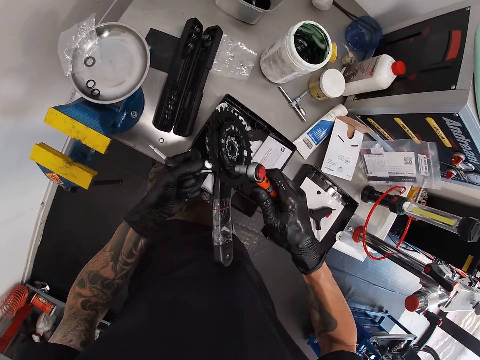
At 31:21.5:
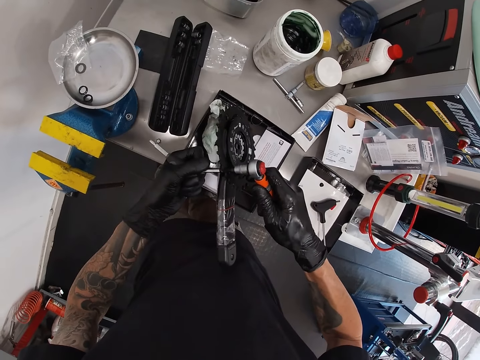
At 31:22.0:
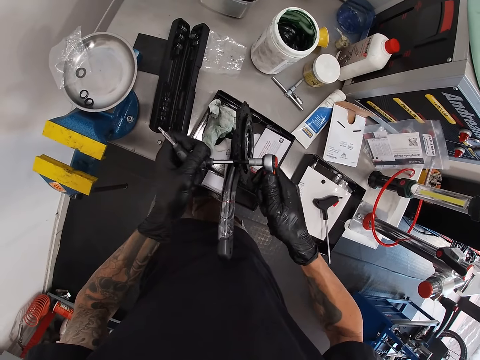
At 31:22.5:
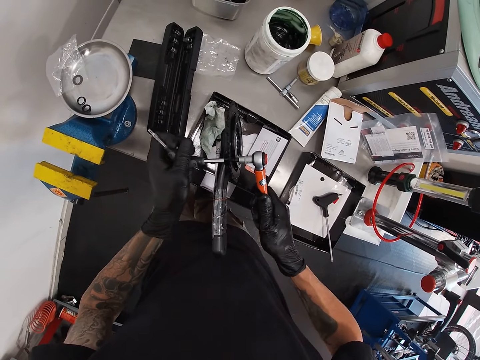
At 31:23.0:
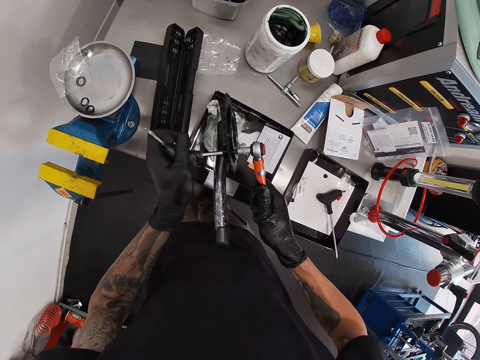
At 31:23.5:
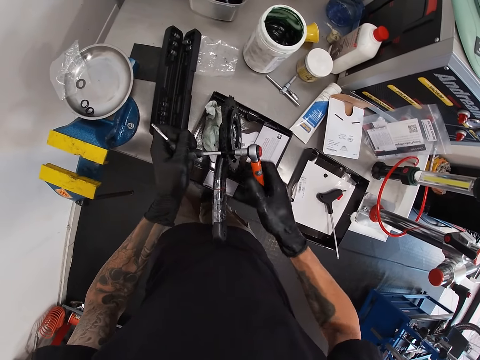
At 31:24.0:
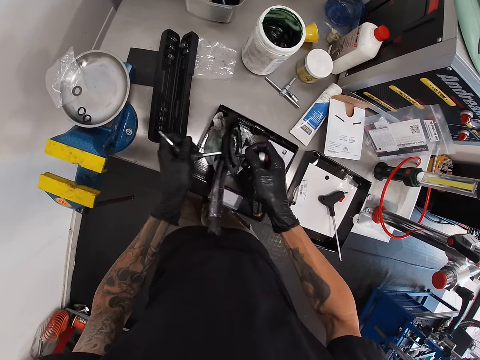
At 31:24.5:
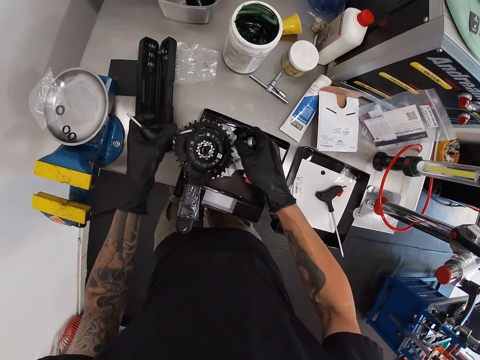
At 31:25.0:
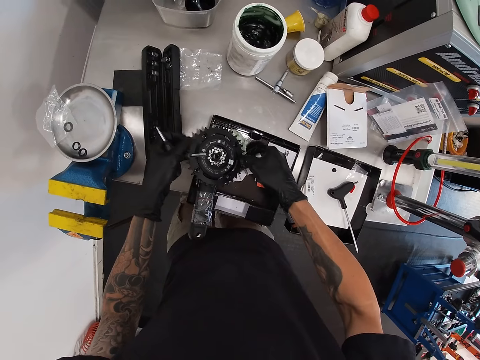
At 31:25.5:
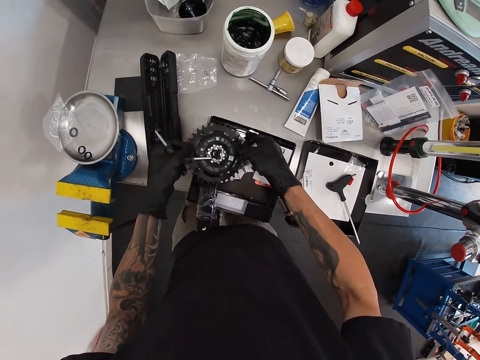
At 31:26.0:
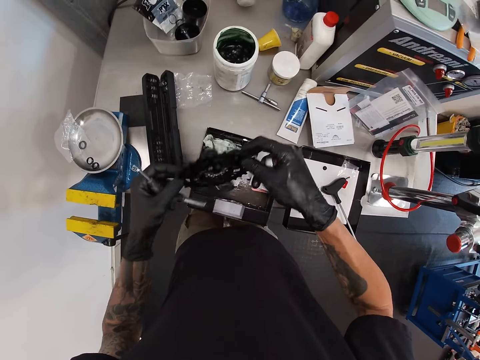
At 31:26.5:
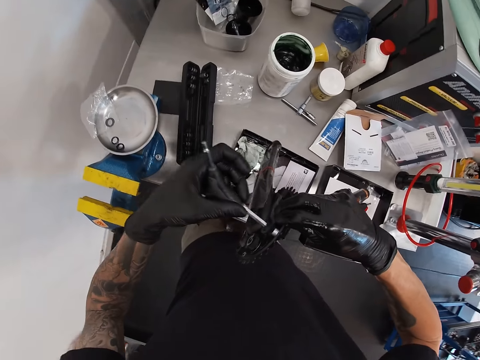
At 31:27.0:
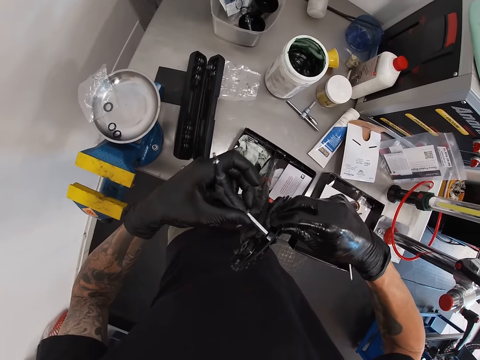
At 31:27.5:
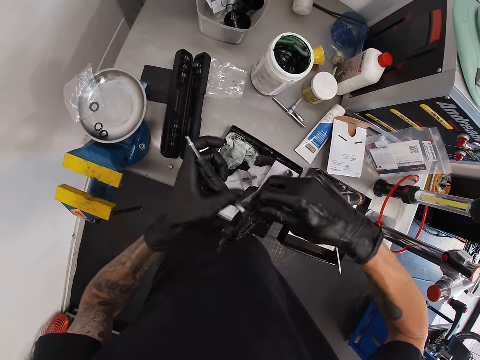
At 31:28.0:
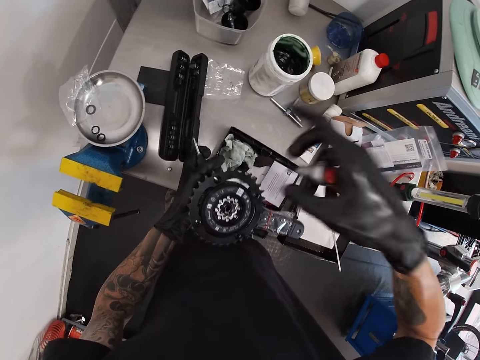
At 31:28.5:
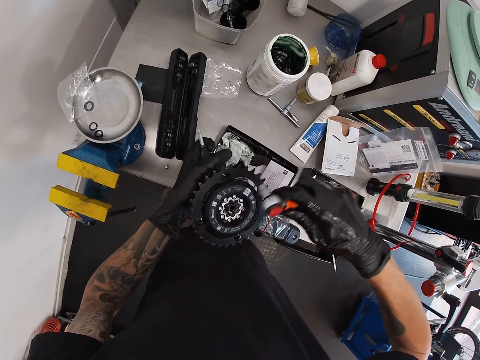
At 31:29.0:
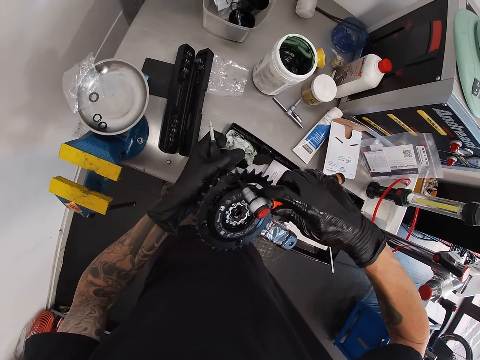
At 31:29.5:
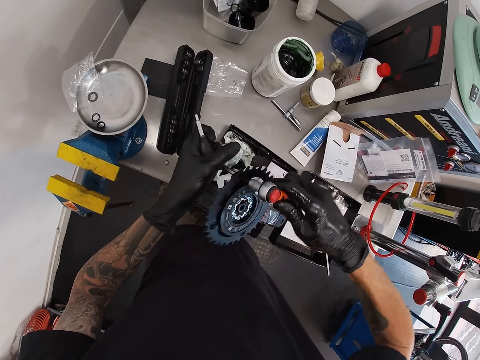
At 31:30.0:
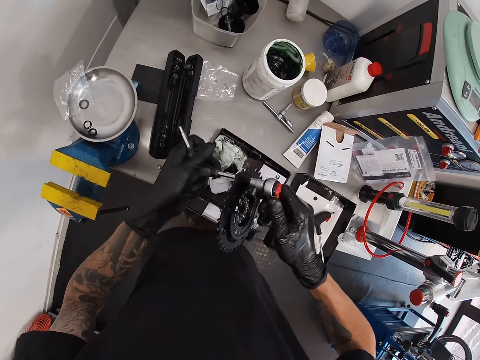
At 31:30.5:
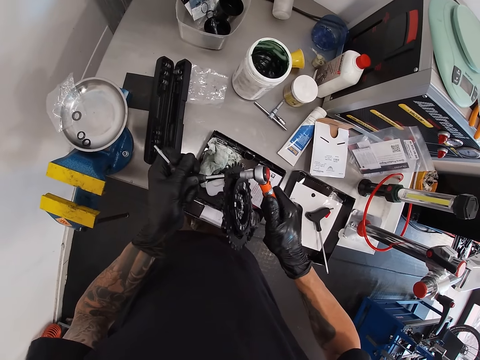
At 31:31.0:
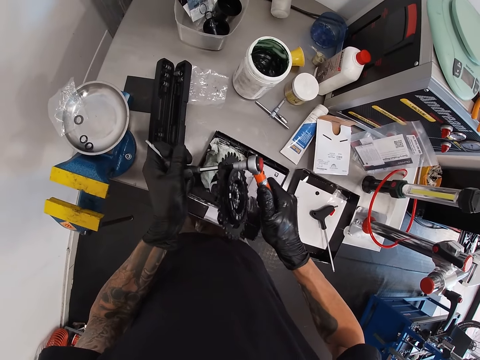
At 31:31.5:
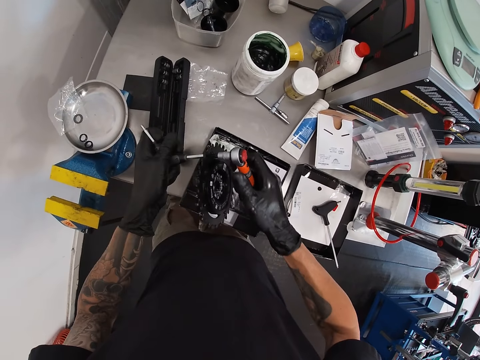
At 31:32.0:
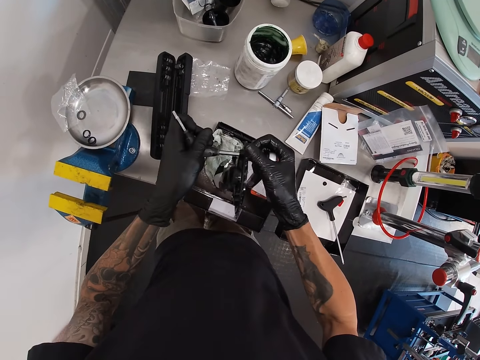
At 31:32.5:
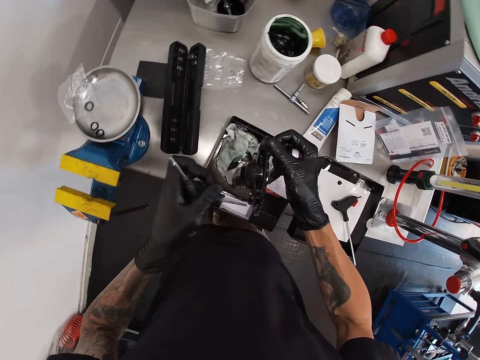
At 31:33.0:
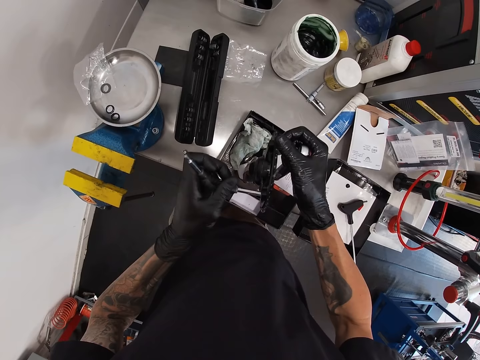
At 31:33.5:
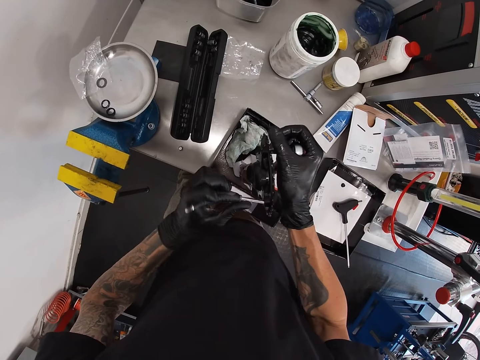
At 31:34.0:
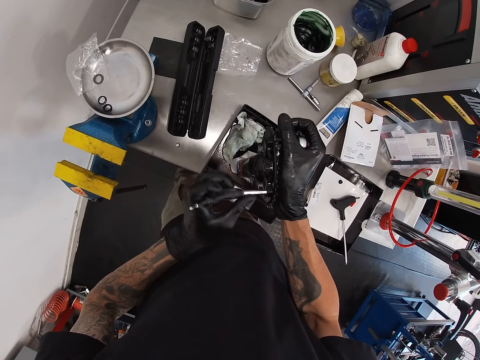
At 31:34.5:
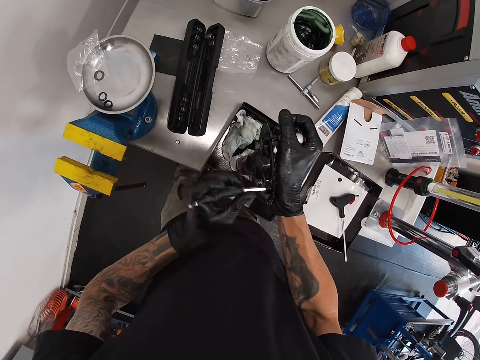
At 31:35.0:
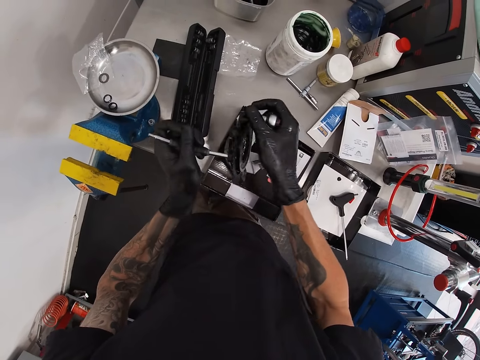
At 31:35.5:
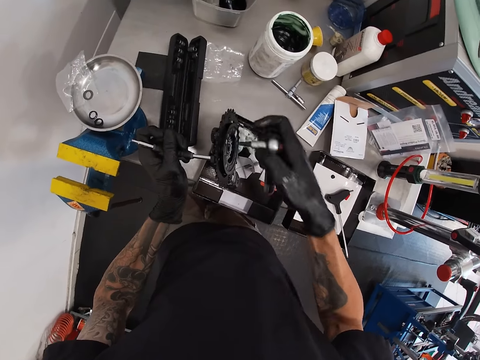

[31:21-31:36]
The camera wearer drops the gear on the table with both hands. He tightens the nut on the gear with the nut drivers in both hands.

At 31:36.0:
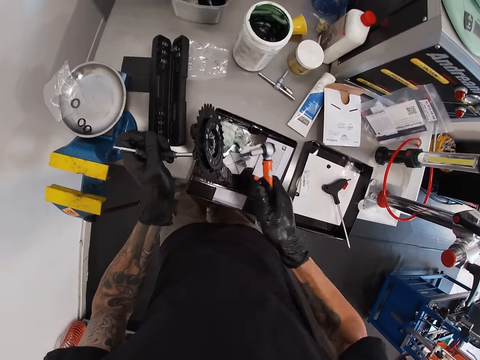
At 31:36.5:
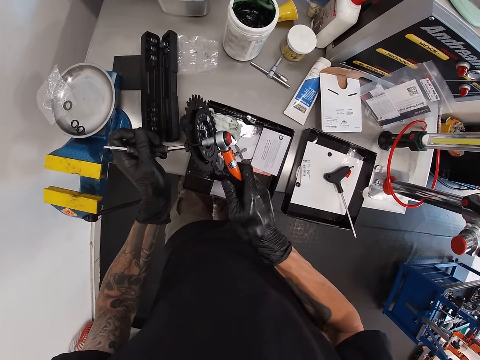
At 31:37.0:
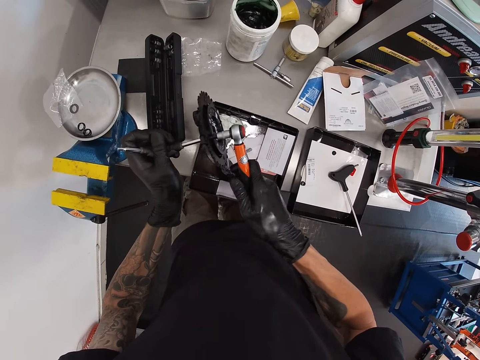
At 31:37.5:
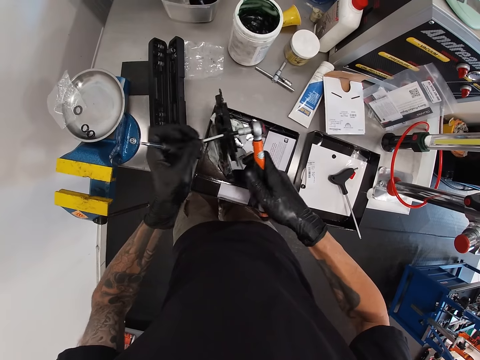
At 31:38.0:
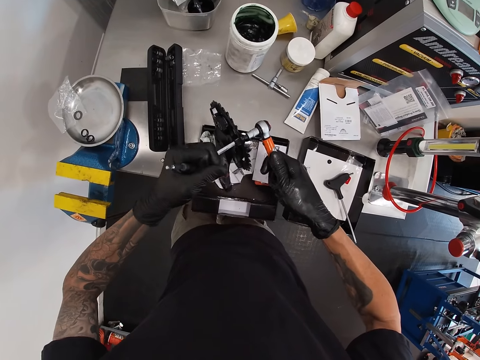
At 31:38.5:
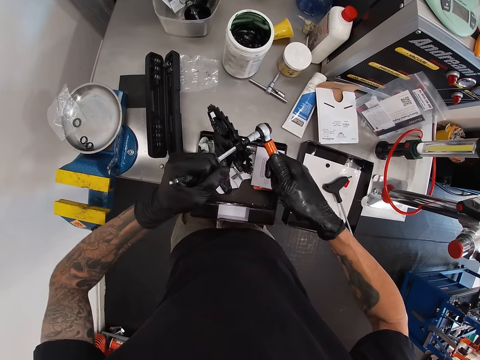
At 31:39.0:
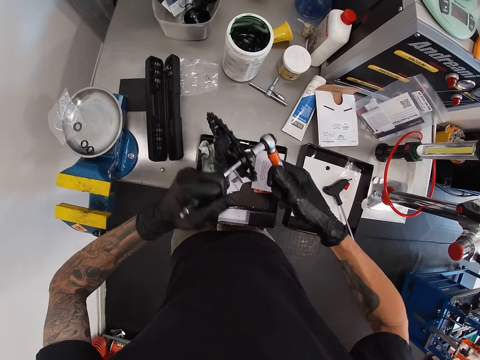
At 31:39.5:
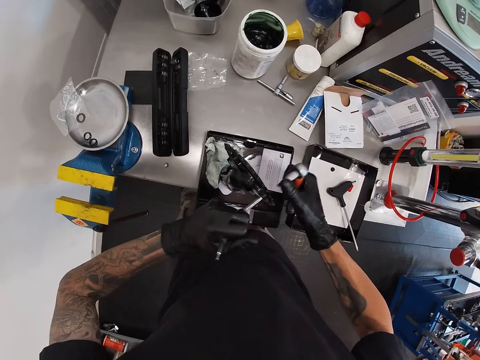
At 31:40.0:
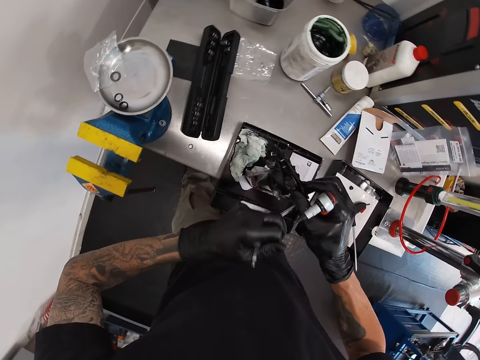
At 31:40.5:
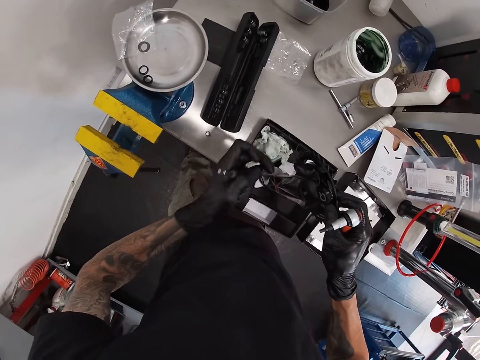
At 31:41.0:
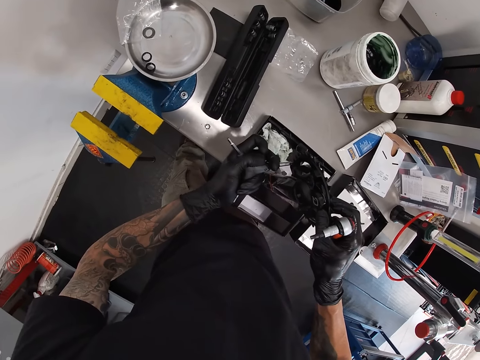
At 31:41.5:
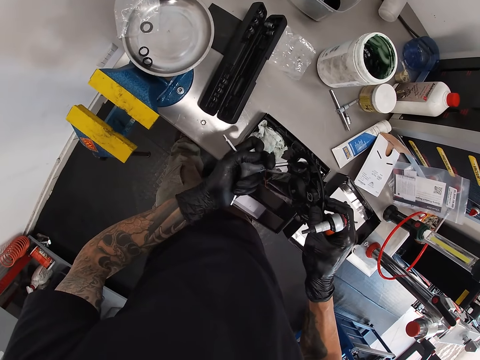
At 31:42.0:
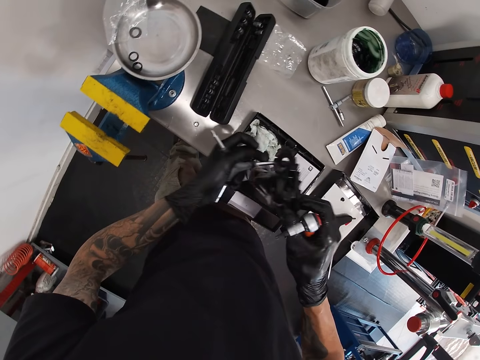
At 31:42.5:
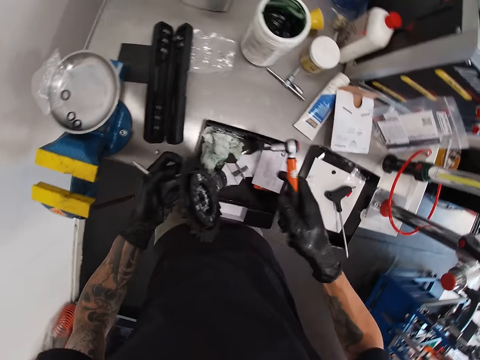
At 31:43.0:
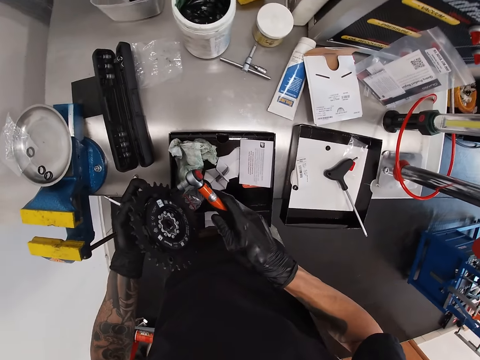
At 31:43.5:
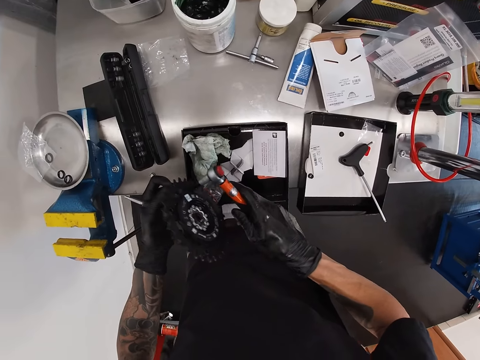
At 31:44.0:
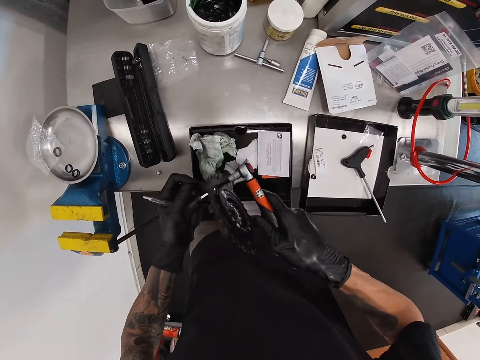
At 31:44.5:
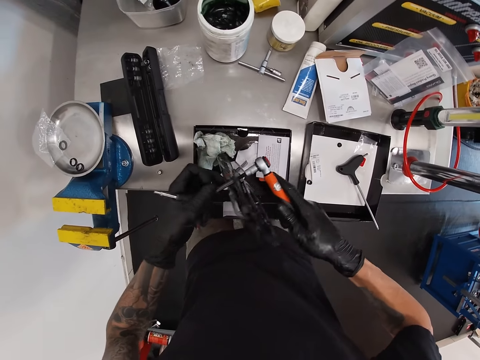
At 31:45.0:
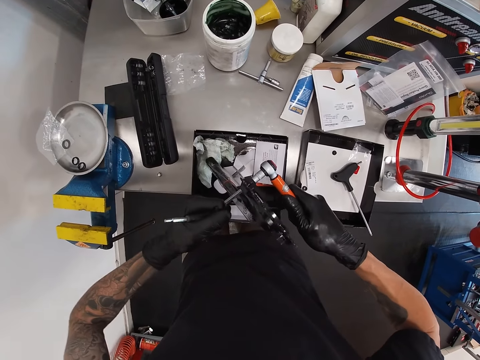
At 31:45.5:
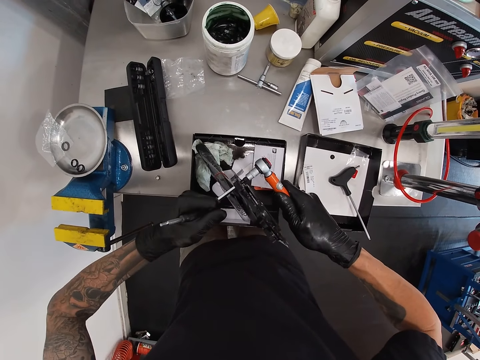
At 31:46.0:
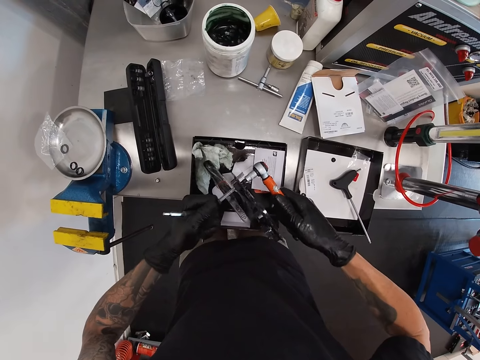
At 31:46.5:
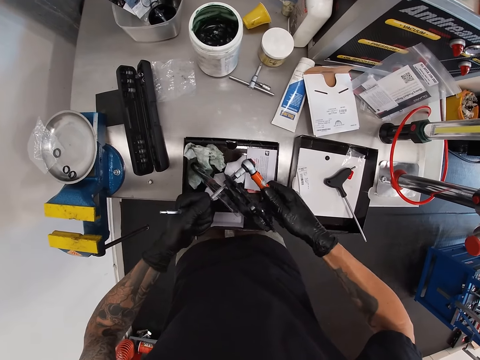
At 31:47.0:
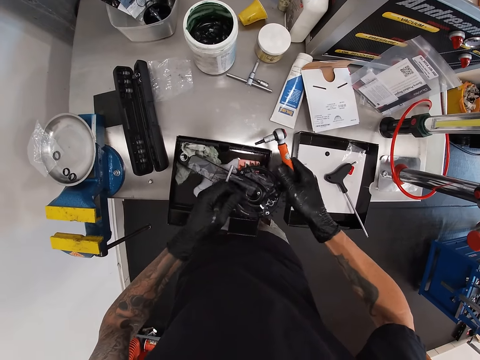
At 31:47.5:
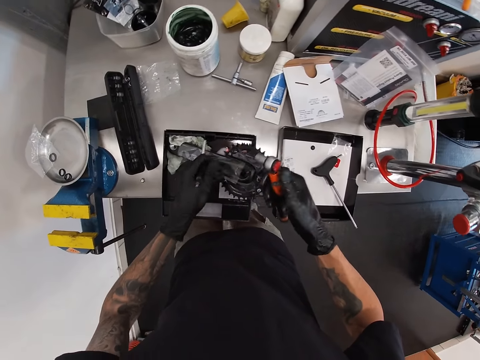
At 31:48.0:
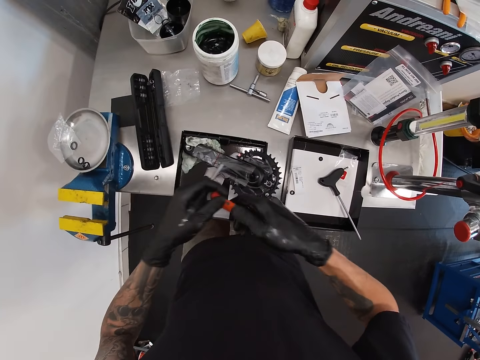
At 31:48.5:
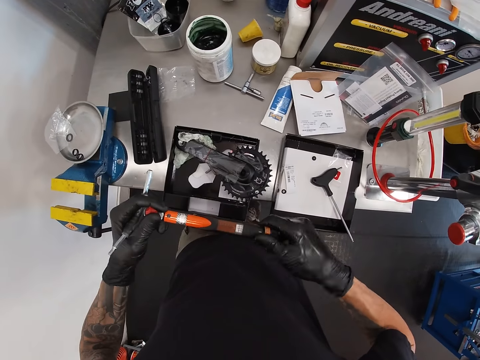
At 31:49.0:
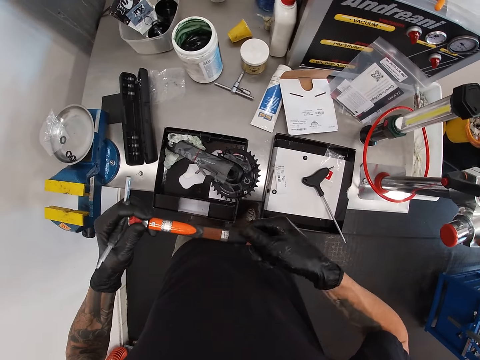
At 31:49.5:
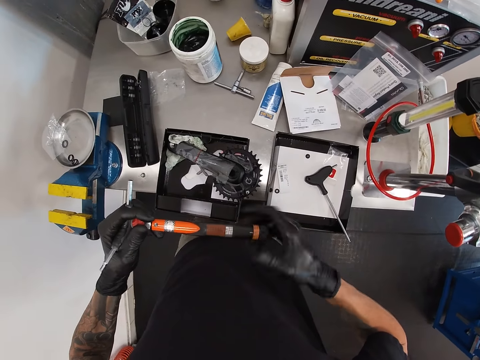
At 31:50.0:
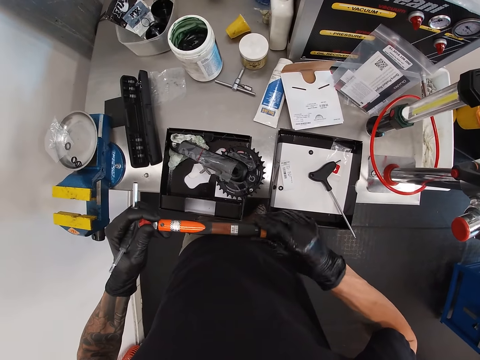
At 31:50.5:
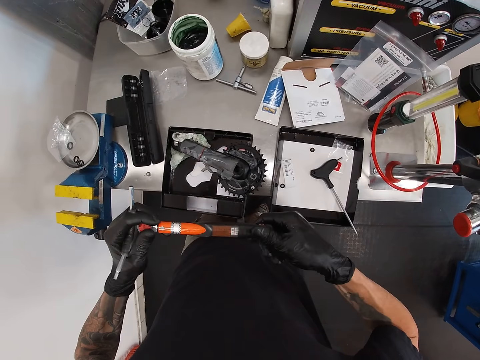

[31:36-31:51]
The camera wearer drops the crank arm on a table with both hands. He passes the socket wrench in his right hand to his left hand. He unscrews the bottom of the socket wrench in his left hand with his right hand.
